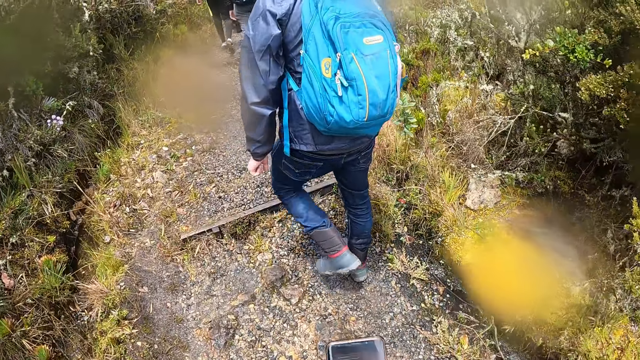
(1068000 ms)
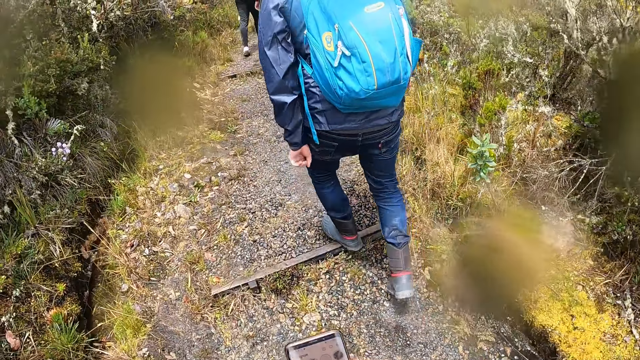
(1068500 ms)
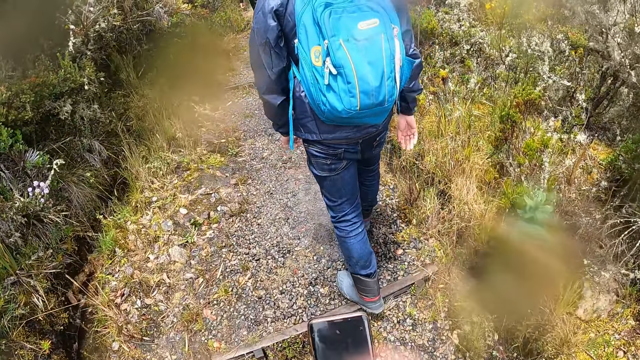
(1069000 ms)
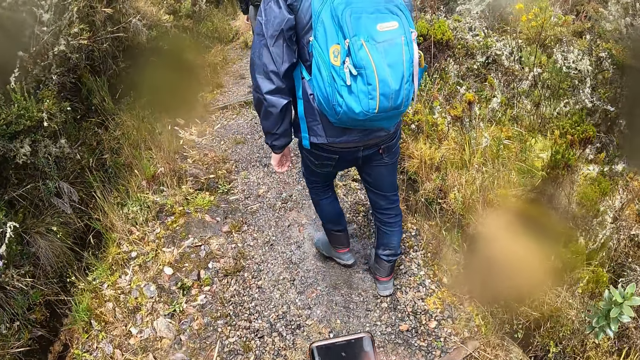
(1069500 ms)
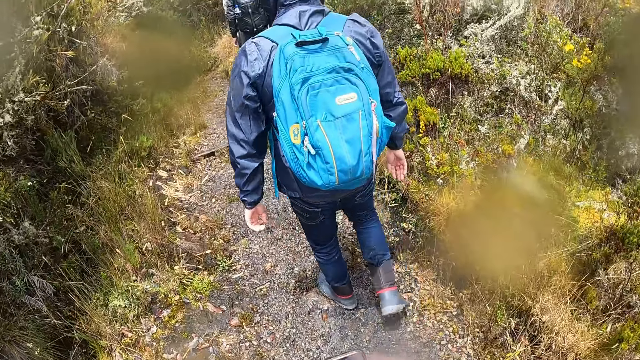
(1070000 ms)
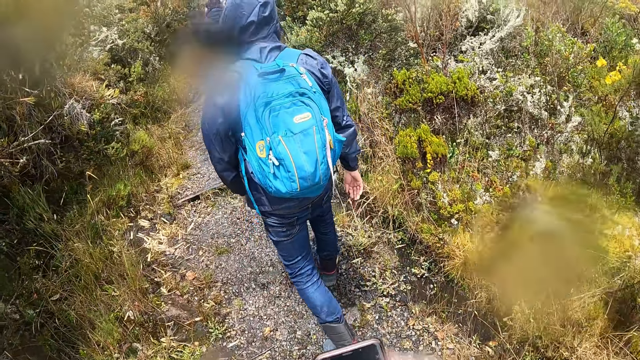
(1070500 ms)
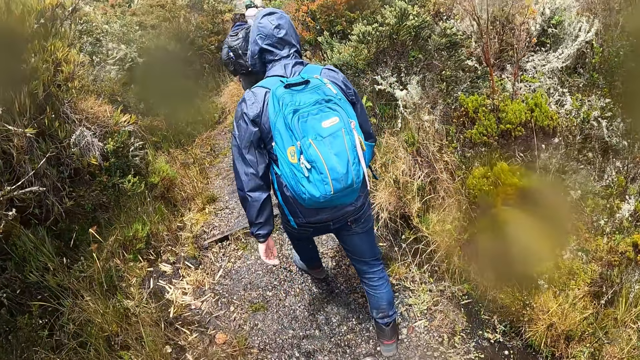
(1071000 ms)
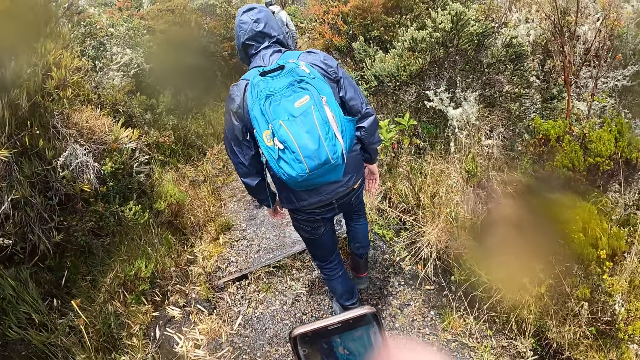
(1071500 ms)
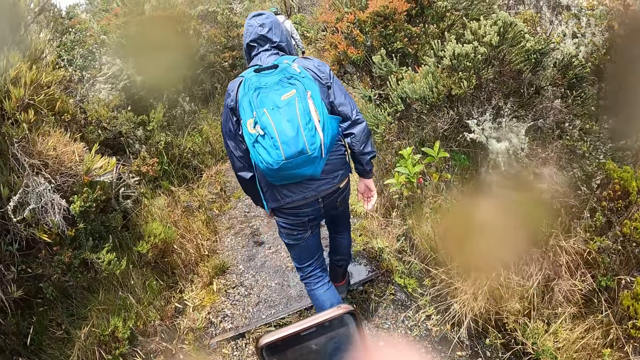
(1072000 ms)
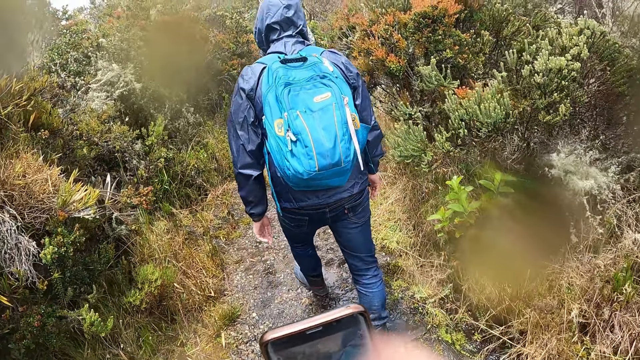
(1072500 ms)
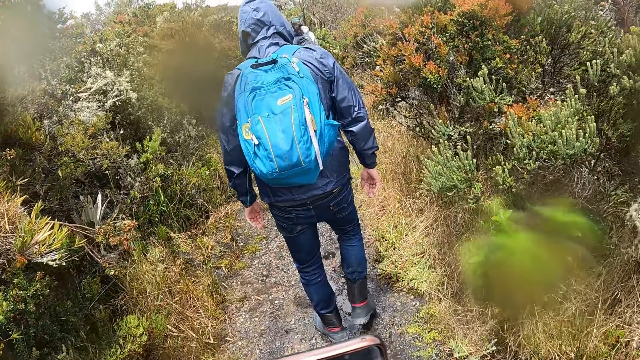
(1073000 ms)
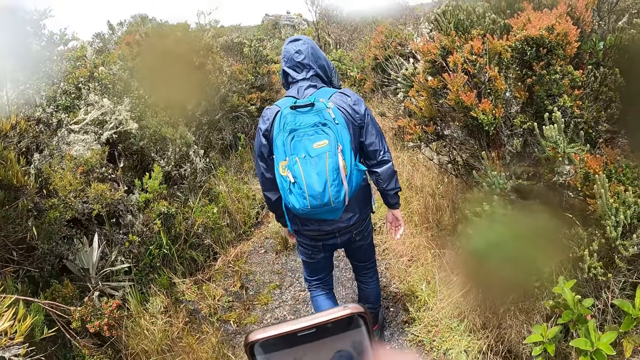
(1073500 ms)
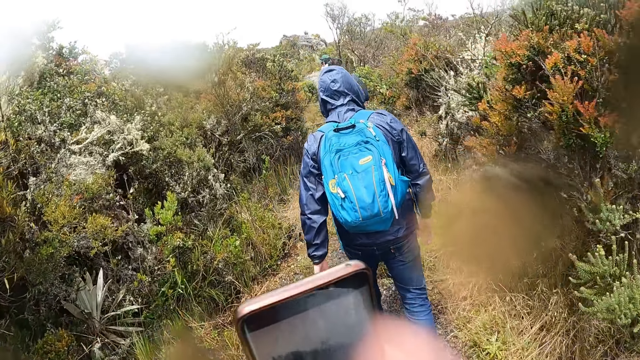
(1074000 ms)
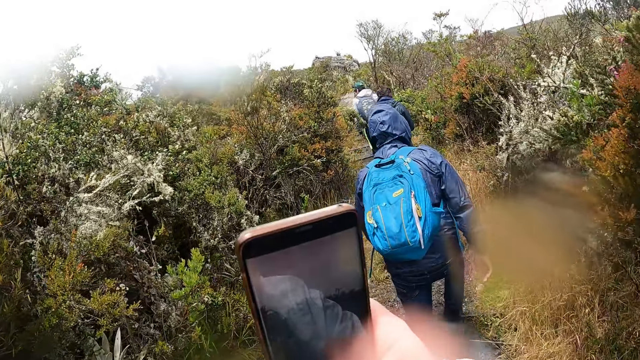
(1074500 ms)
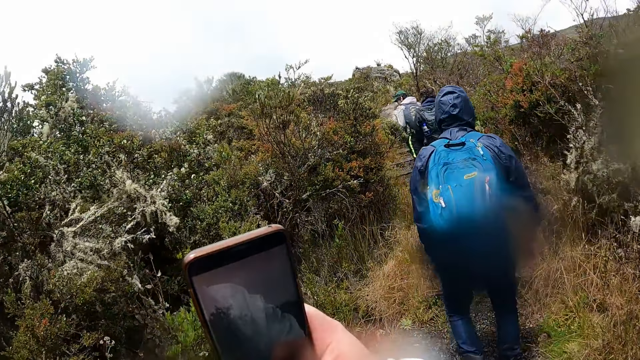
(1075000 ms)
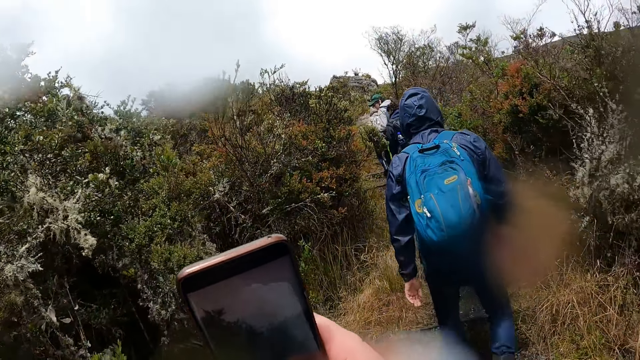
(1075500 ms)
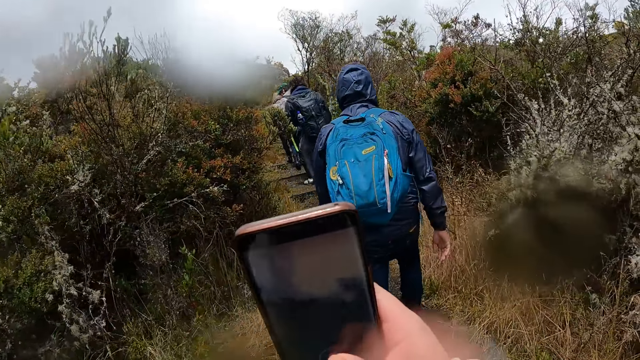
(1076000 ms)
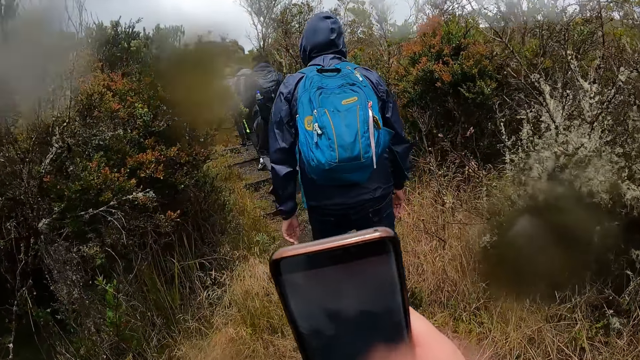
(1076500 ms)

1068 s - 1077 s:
The camera wearer uses a phone.

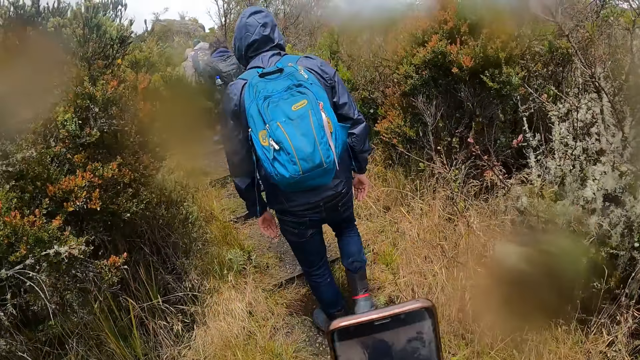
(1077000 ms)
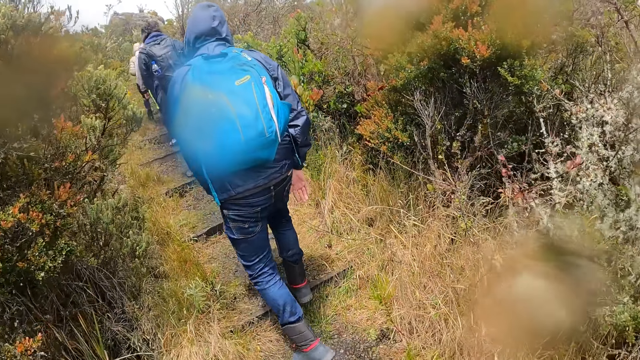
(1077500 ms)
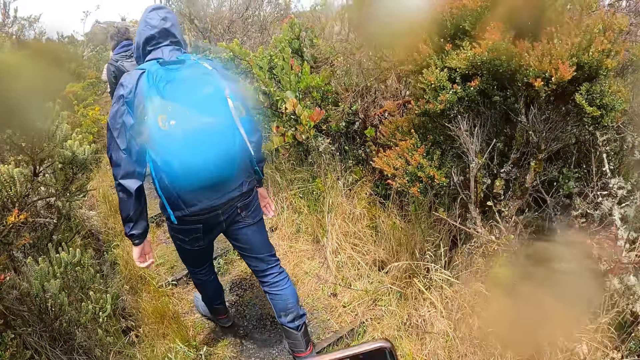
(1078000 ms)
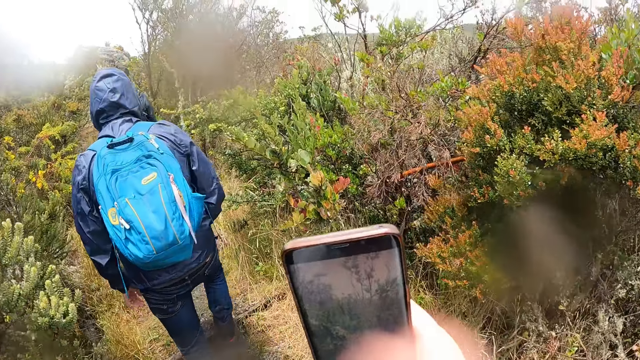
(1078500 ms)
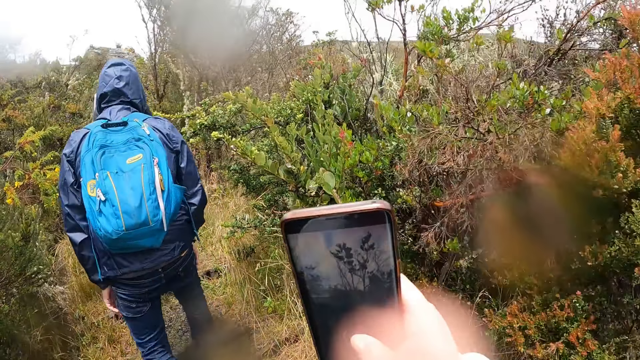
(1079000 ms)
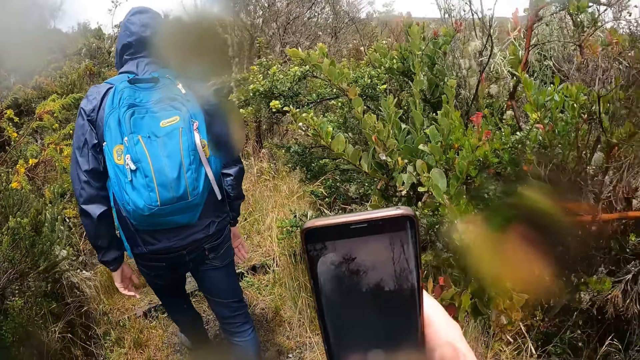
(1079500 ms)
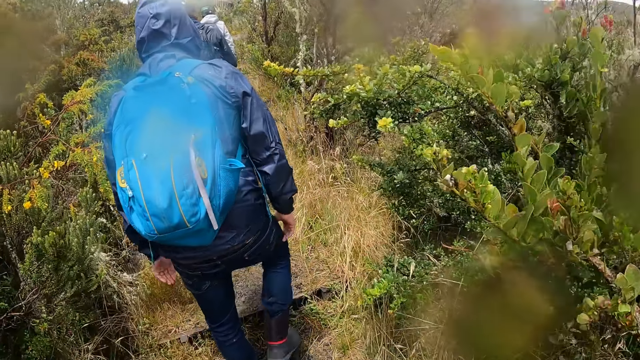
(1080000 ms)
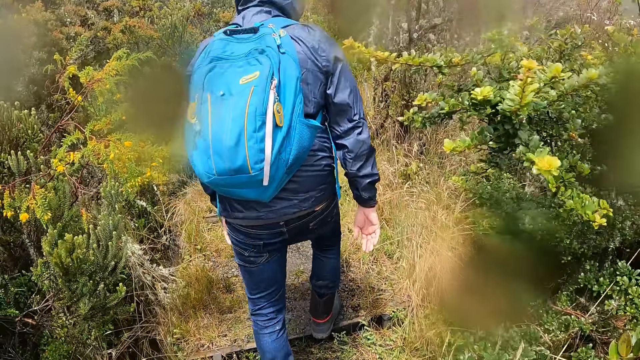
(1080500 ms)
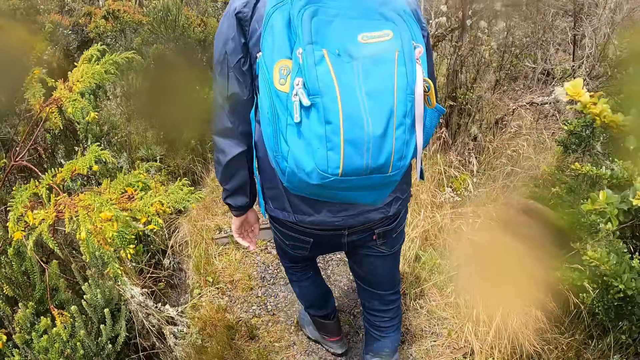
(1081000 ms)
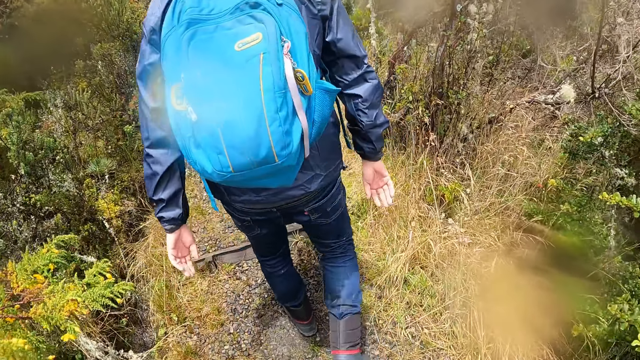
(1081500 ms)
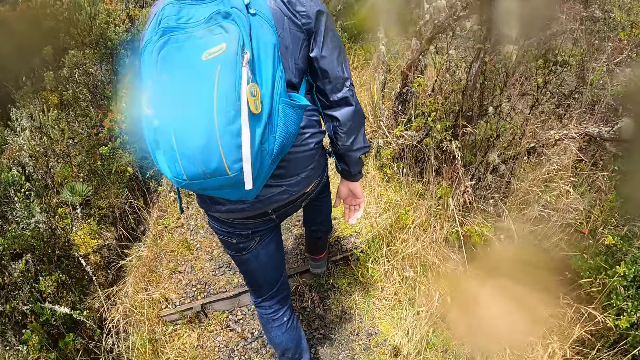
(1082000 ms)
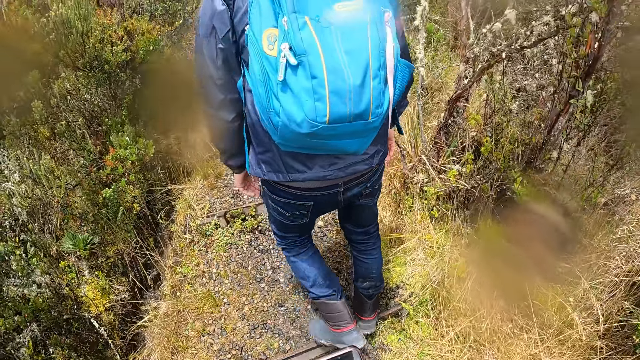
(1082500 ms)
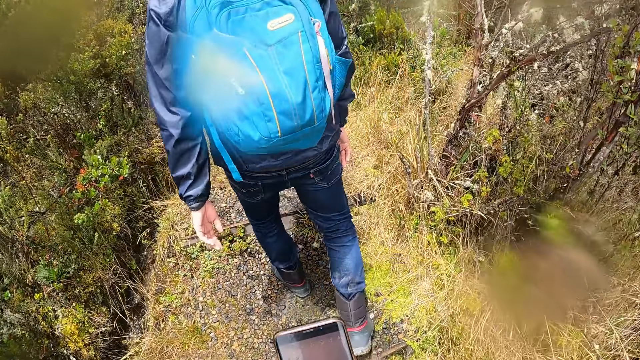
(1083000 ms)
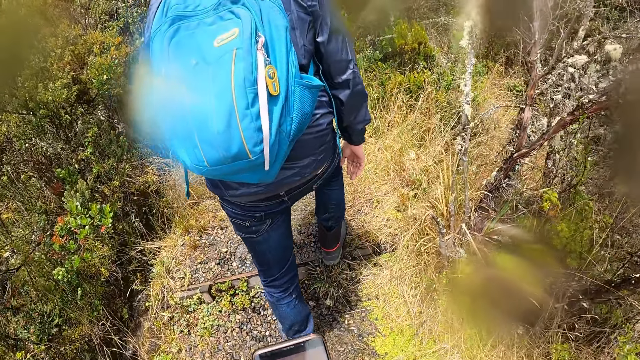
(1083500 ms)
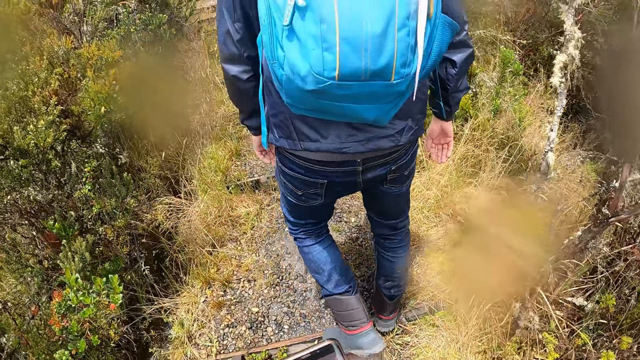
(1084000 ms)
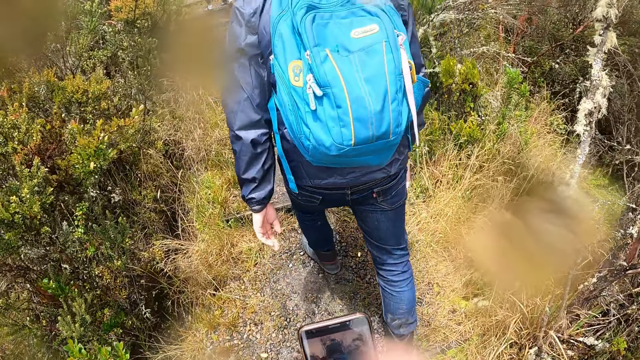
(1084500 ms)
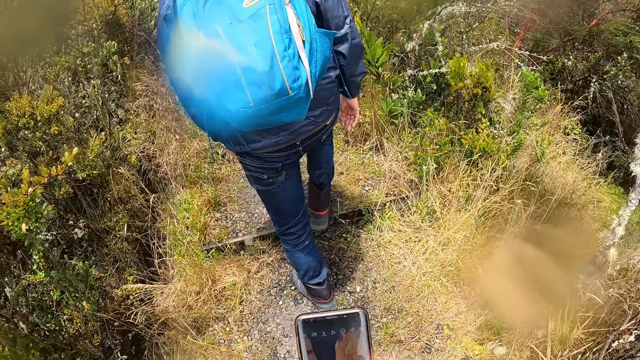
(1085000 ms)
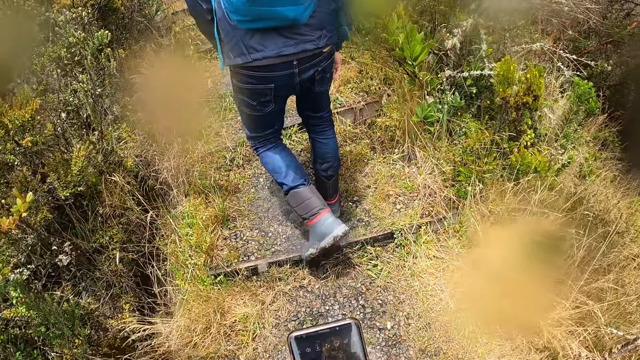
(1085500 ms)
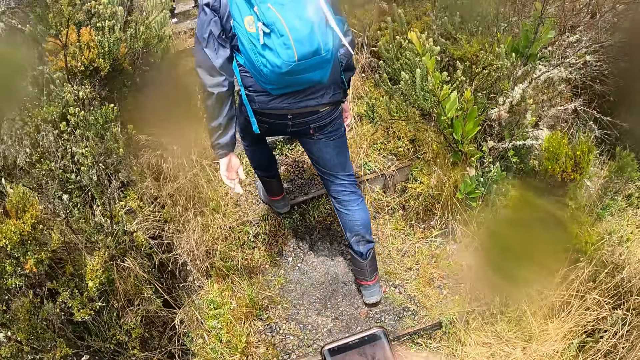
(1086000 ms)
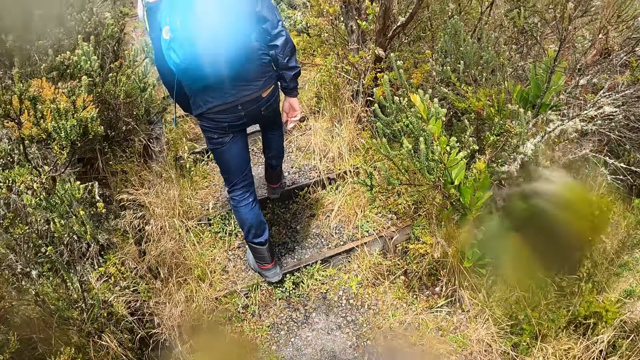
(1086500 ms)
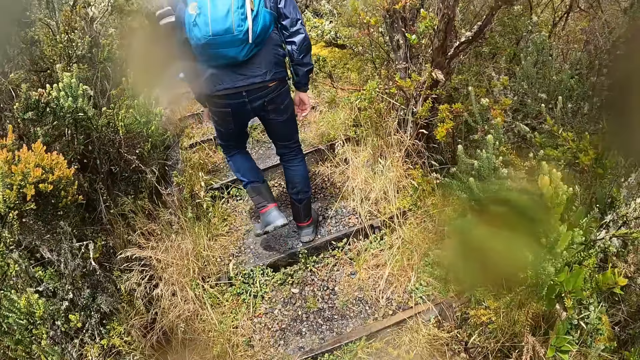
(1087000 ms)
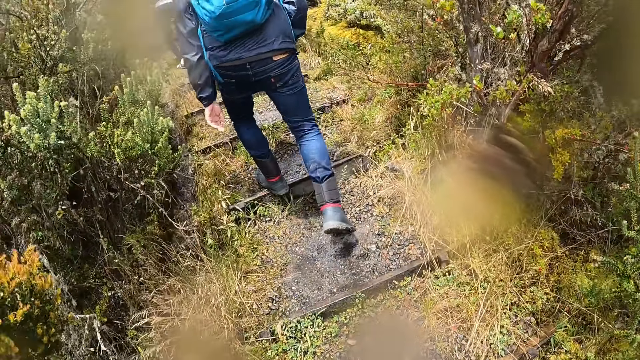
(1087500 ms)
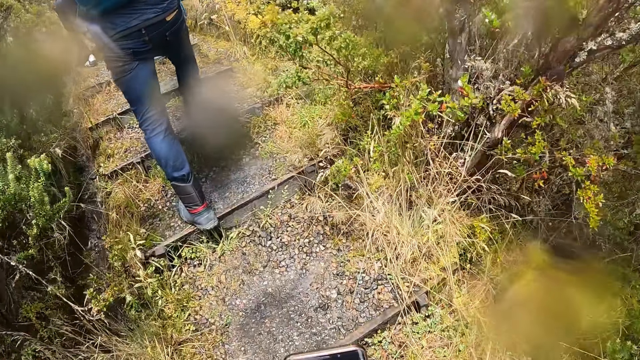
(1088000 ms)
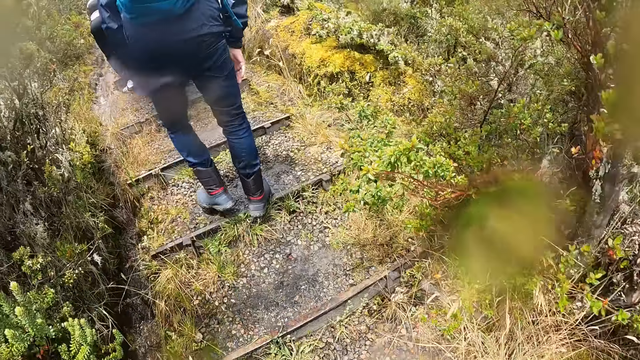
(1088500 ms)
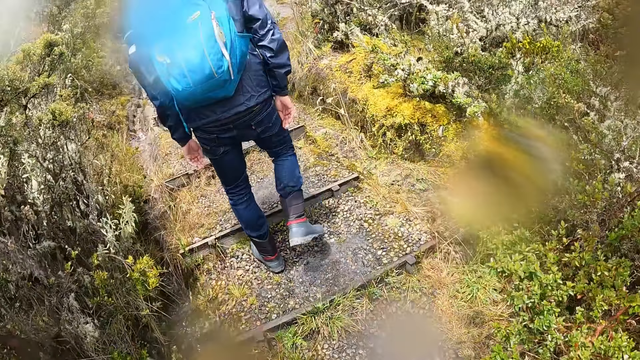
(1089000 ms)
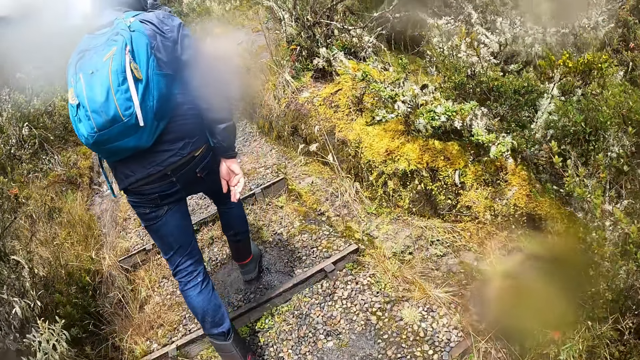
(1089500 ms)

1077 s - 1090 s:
A man walks. The camera wearer uses a phone. The man walks. The camera wearer uses the phone. The man walks.
